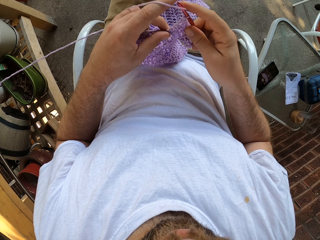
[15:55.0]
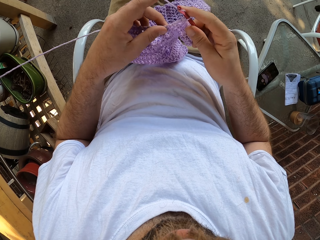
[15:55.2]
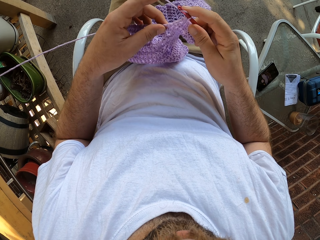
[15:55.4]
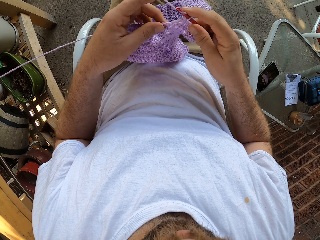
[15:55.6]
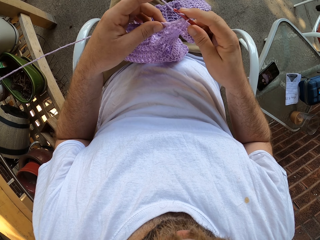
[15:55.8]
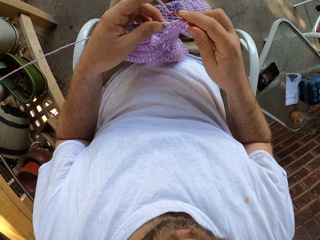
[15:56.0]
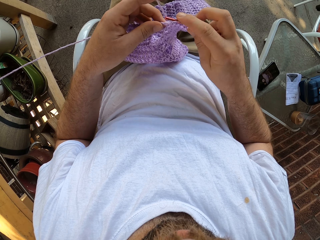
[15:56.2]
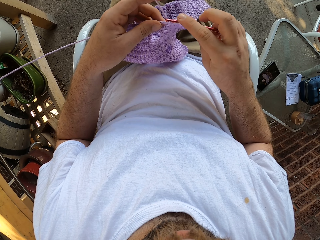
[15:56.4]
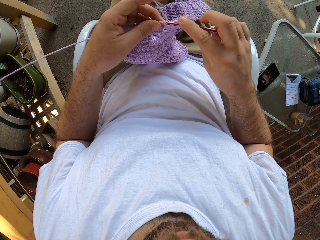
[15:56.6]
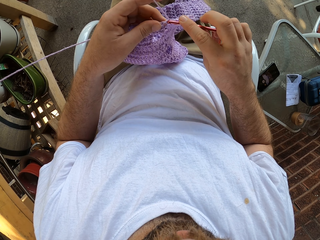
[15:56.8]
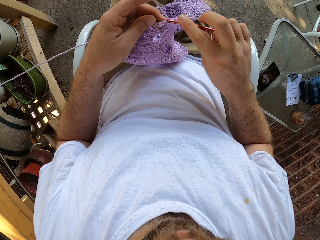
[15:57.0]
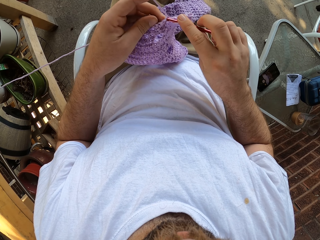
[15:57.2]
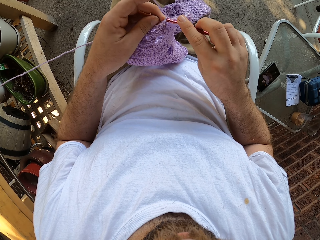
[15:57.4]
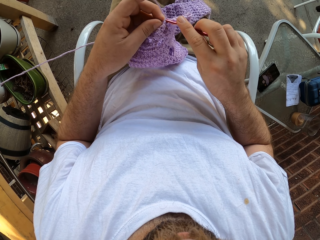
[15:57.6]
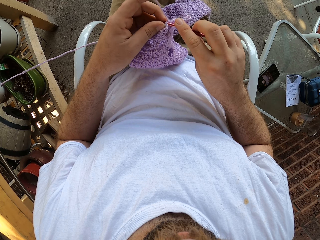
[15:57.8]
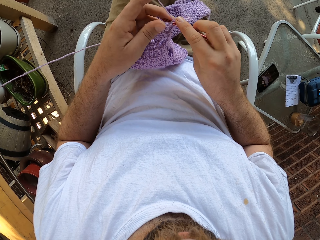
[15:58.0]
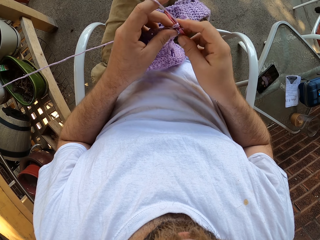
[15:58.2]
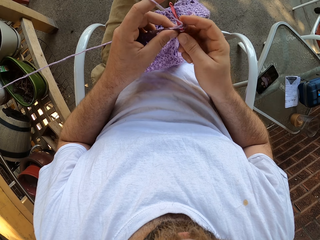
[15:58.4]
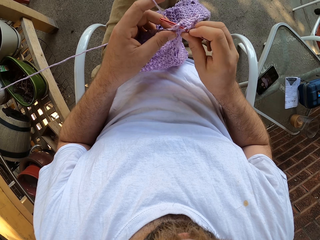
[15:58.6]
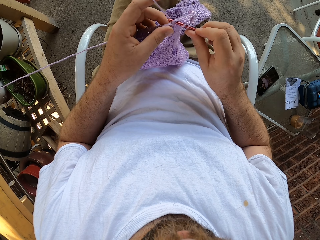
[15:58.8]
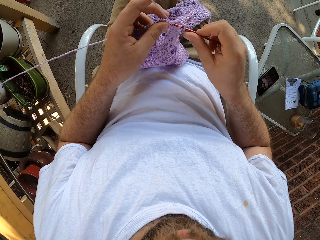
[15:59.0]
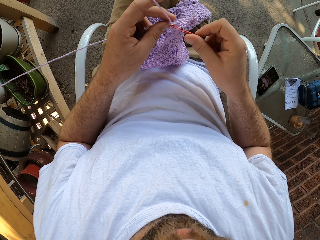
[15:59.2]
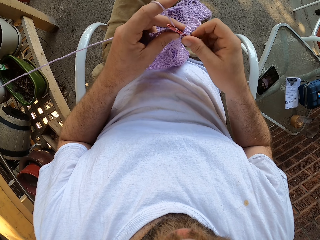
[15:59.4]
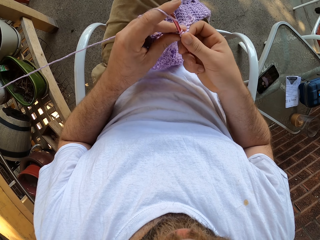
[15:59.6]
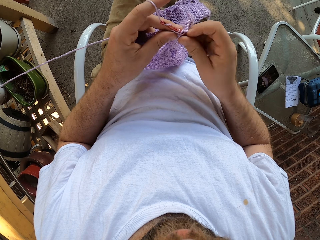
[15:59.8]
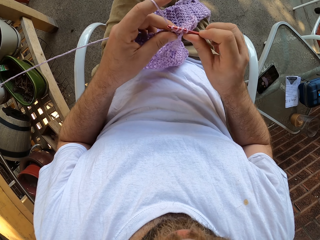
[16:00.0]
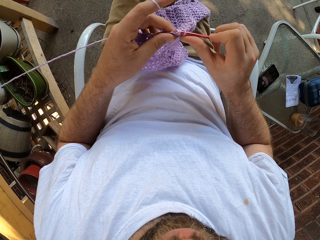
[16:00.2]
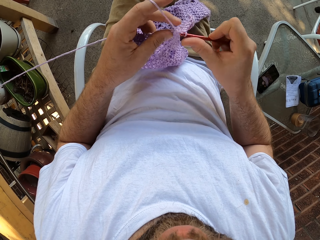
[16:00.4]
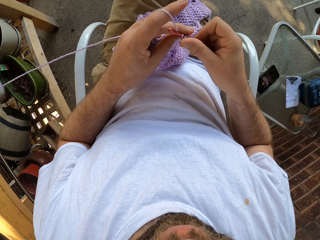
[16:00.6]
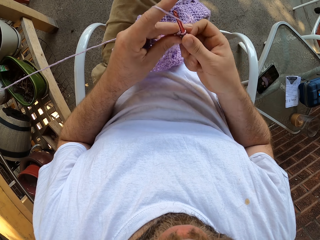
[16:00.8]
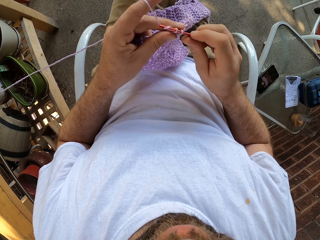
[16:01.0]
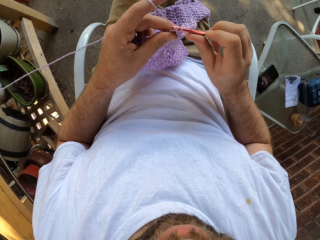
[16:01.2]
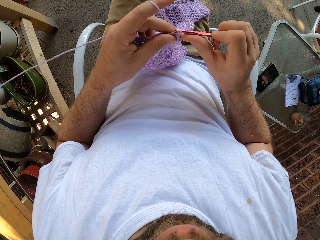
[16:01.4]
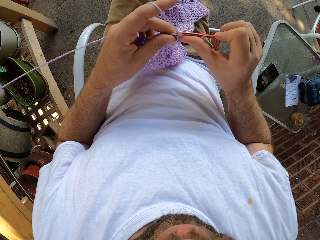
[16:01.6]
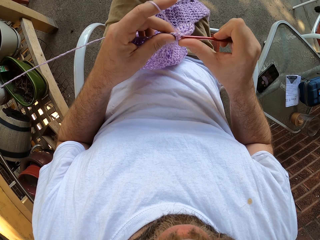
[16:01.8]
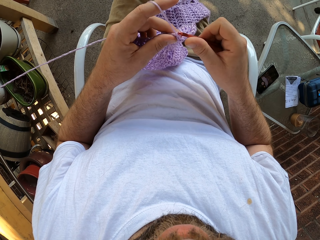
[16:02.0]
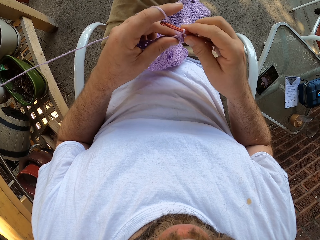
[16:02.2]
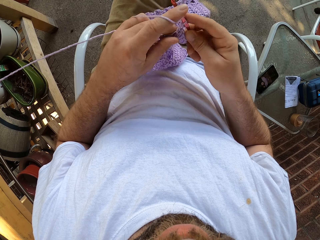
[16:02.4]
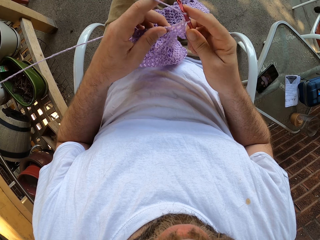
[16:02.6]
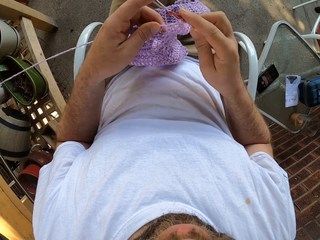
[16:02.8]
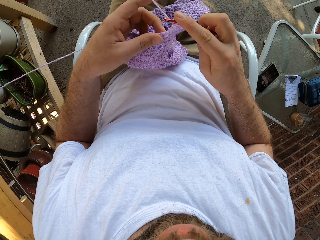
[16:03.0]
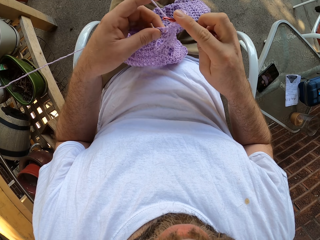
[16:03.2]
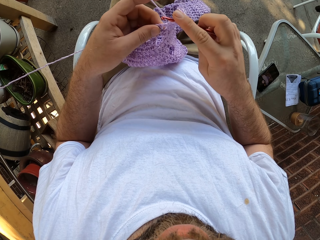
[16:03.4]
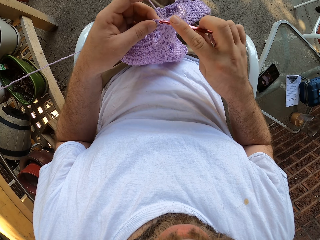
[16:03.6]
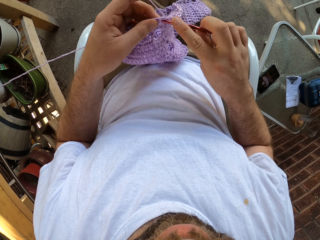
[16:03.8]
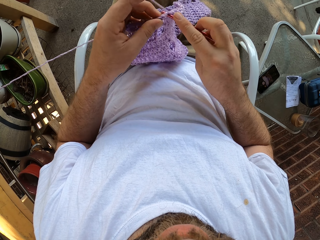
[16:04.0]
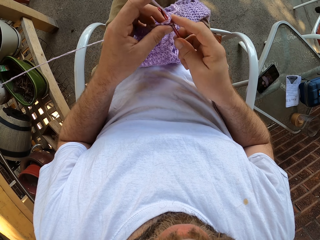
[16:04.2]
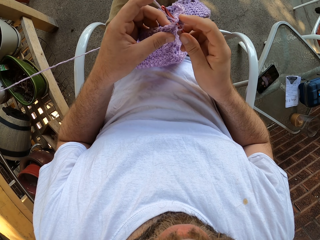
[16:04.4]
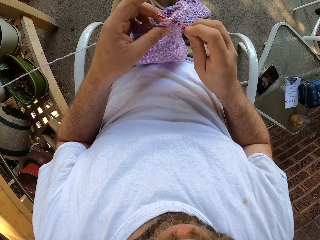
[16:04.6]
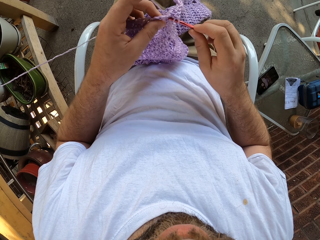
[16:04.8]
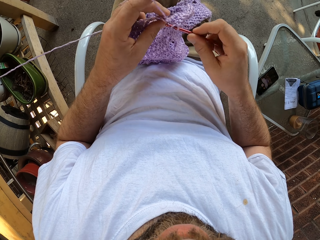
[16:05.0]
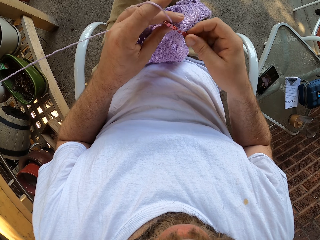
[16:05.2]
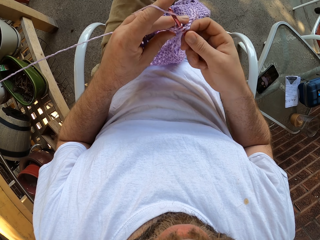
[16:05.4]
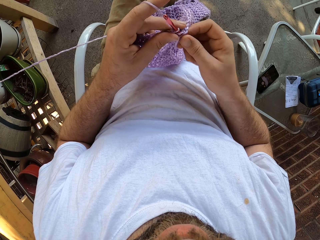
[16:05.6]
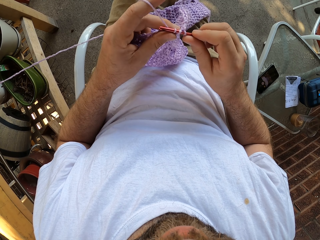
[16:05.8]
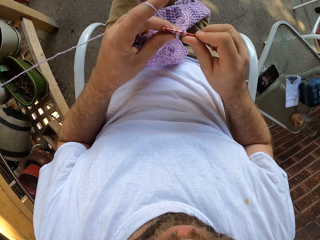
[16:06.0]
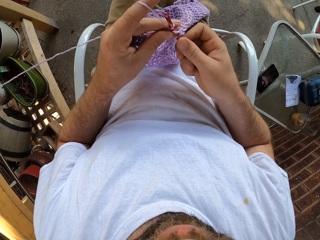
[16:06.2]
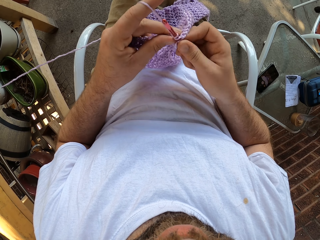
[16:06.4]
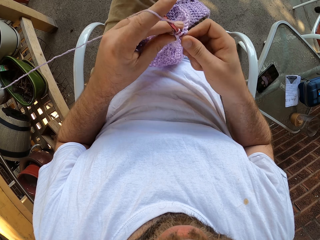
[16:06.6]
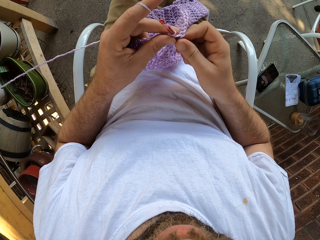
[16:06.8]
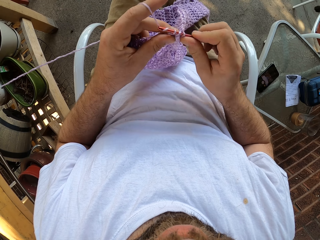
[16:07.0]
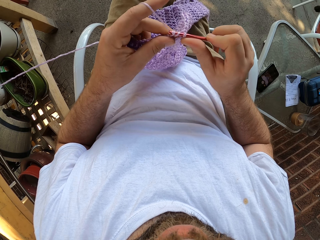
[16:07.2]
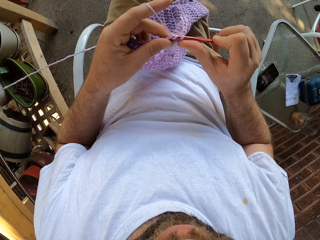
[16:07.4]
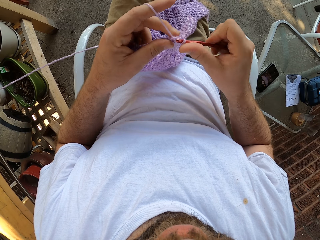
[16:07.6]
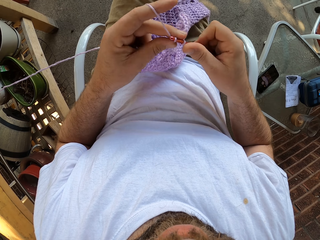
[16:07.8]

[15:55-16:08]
The camera wearer moves the left hand. They crochet the cloth with a crochet hook. They move the left hand. They crochet the cloth with the crochet hook.

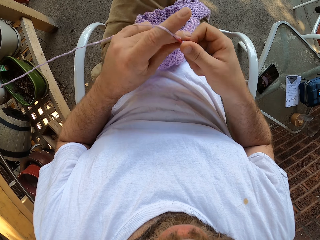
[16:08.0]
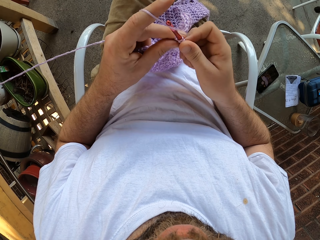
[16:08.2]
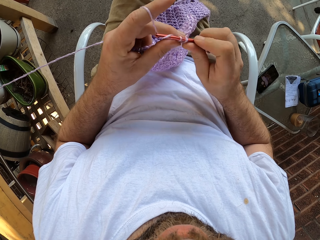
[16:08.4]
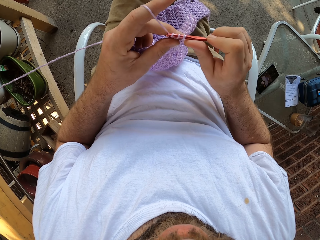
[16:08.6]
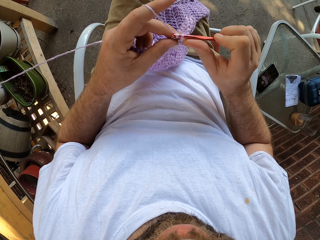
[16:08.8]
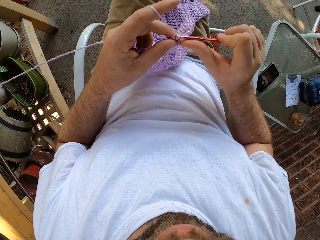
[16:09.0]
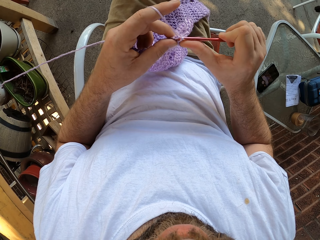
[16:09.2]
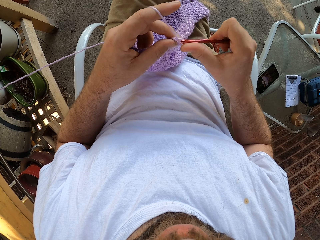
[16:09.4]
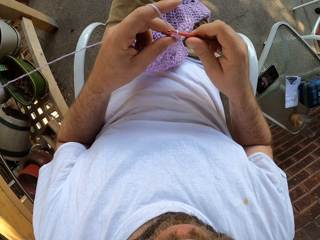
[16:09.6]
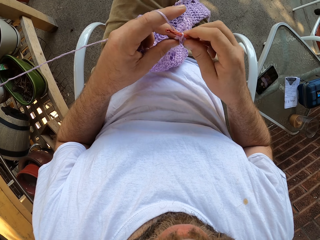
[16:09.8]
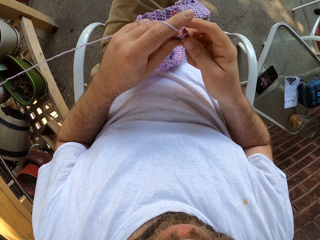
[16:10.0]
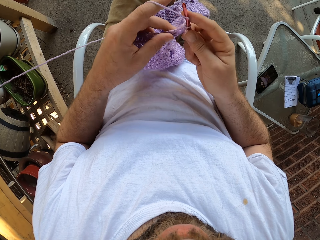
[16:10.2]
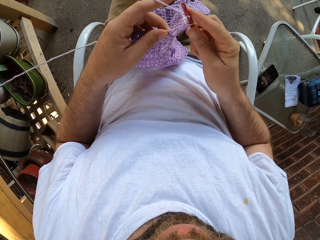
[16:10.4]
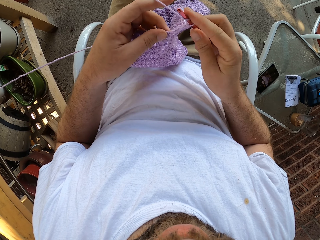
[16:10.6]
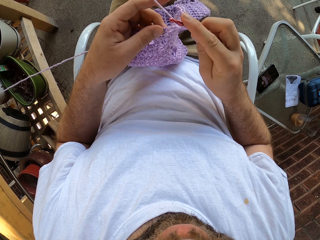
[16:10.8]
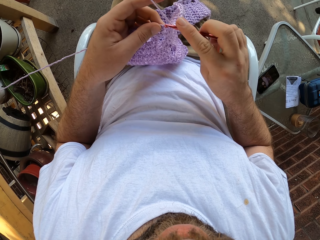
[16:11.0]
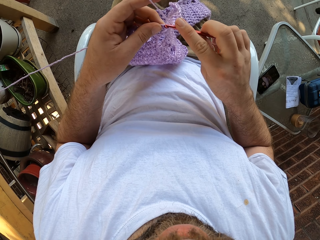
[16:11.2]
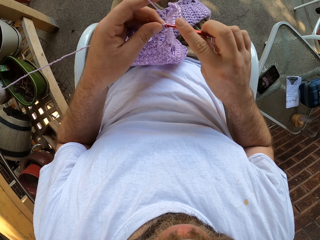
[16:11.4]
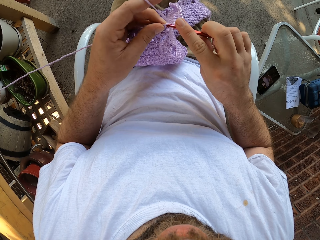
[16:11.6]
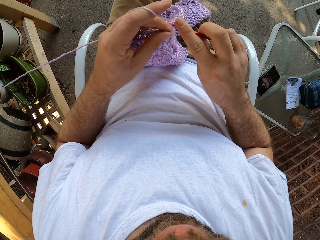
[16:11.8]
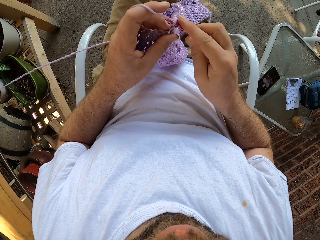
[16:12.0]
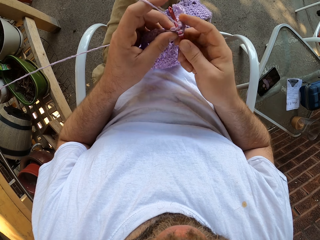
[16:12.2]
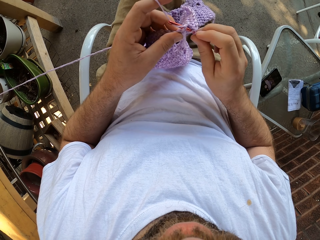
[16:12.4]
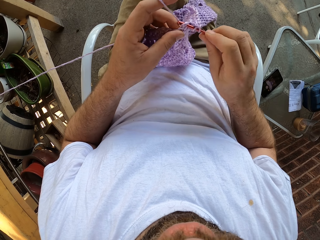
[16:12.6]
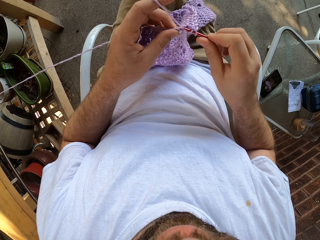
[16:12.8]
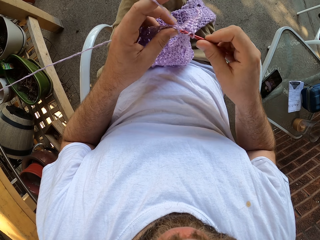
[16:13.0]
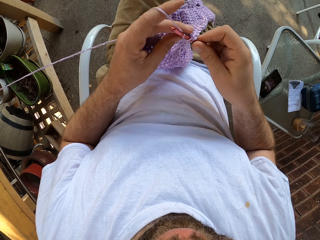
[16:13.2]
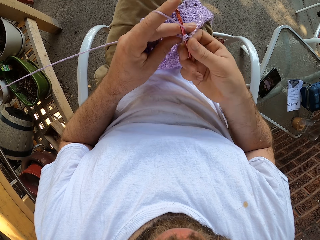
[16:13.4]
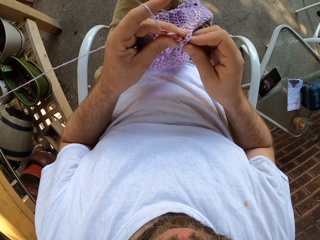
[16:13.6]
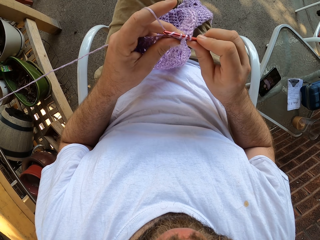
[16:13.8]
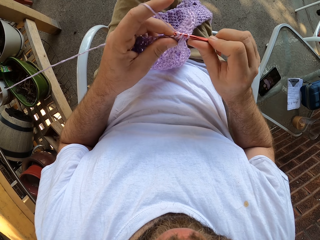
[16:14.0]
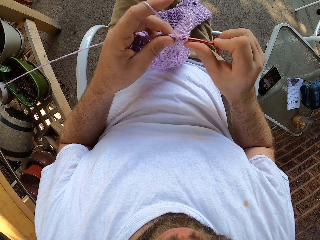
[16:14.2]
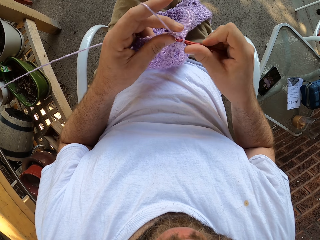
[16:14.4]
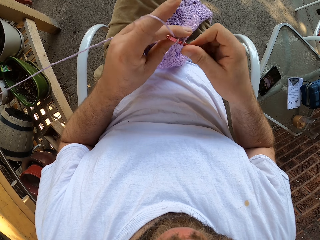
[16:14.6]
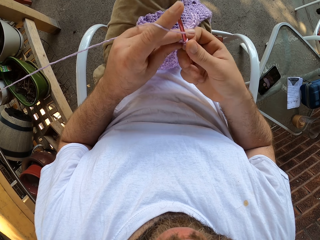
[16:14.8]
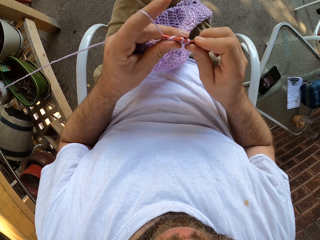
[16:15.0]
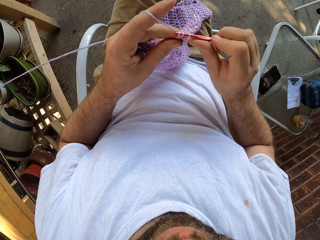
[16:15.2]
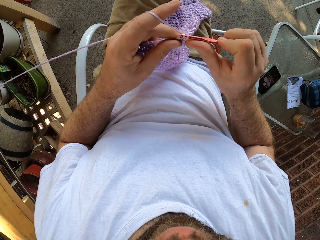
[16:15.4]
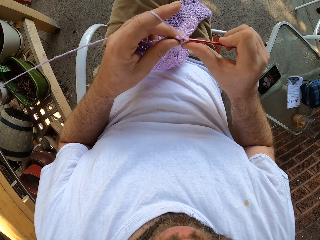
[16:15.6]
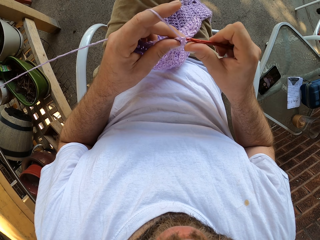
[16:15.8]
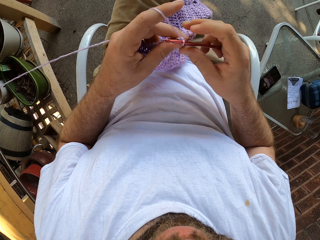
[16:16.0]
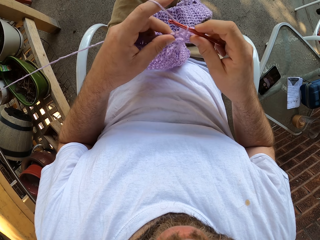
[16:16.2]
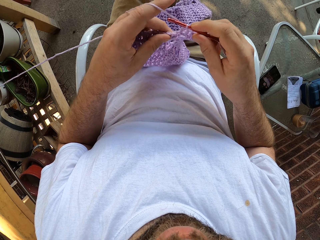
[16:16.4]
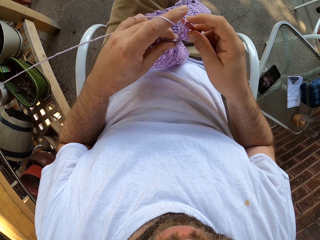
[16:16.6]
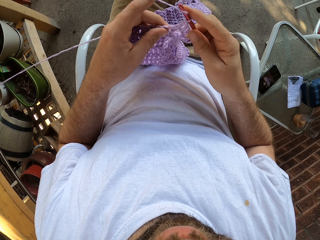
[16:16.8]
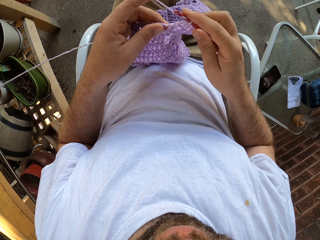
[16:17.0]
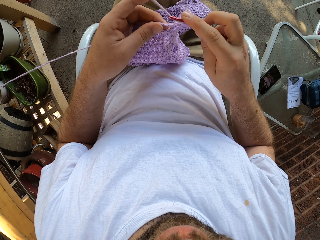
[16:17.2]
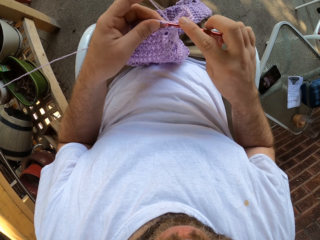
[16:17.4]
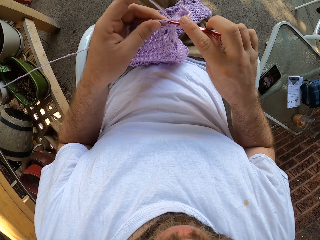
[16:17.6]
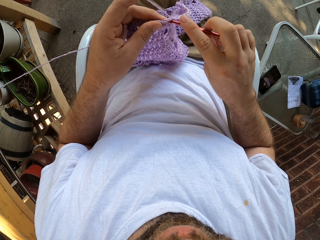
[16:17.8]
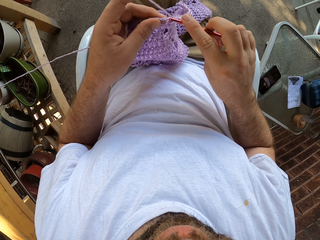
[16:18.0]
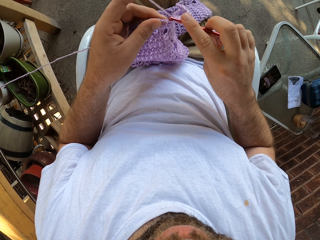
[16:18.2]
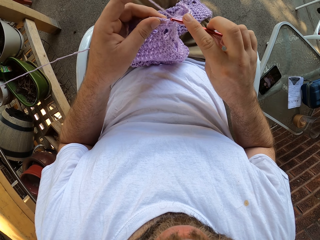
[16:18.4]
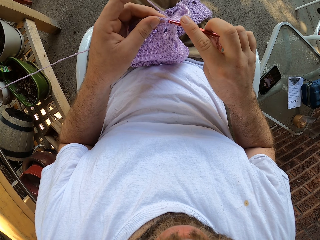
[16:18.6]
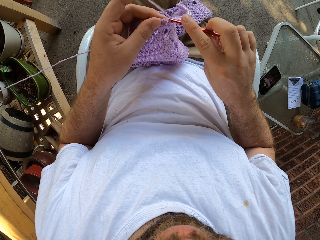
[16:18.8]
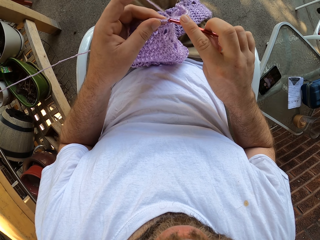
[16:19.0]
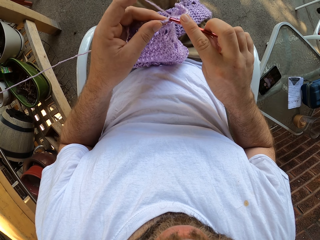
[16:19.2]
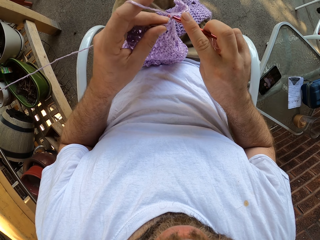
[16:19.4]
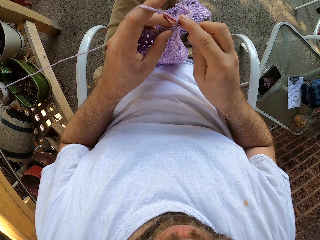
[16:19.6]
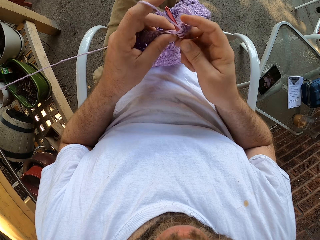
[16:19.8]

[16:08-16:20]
The camera wearer moves the left hand. They crochet the cloth with a crochet hook. They move the left hand. They crochet the cloth with the crochet hook.
